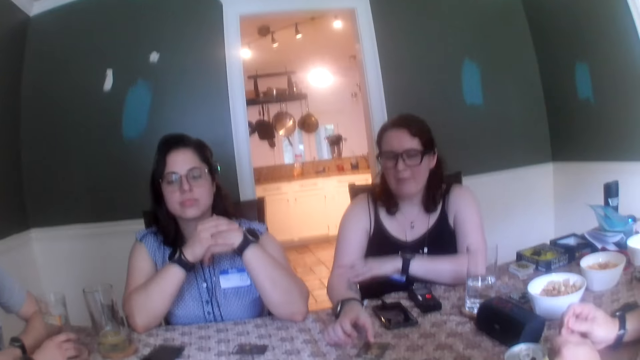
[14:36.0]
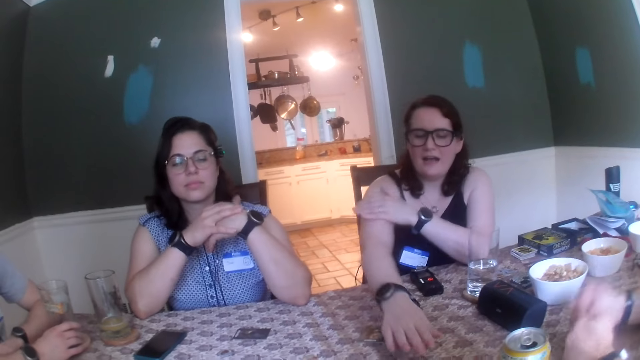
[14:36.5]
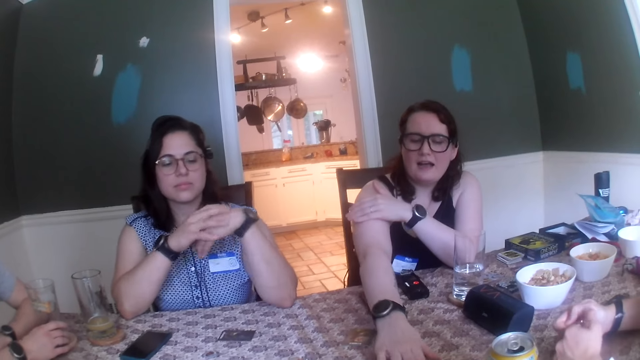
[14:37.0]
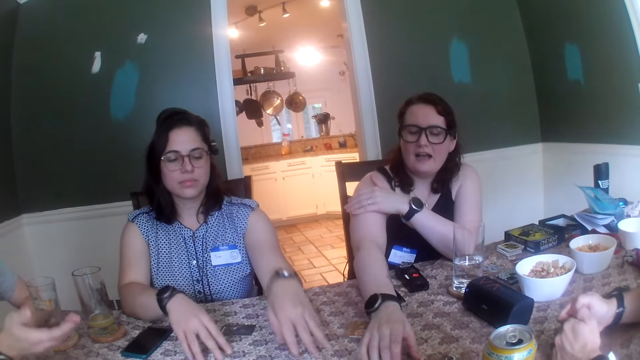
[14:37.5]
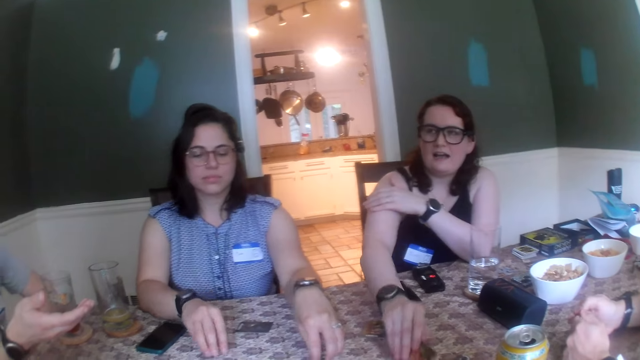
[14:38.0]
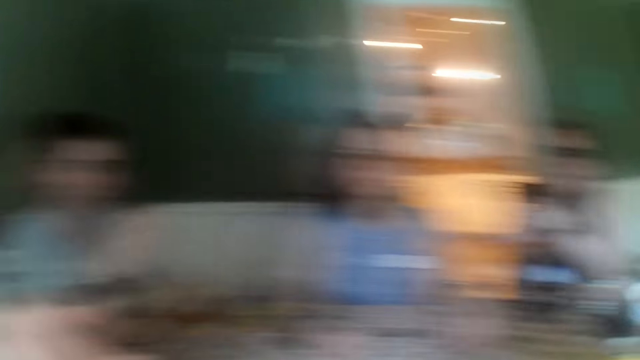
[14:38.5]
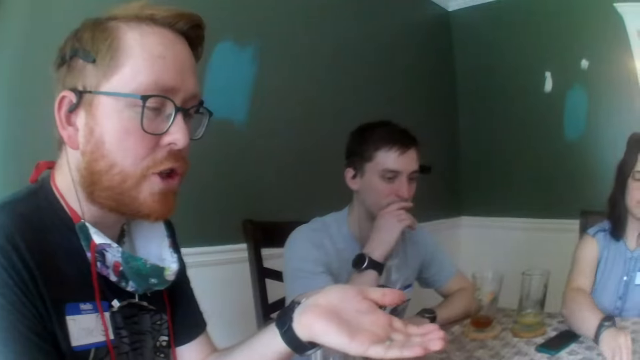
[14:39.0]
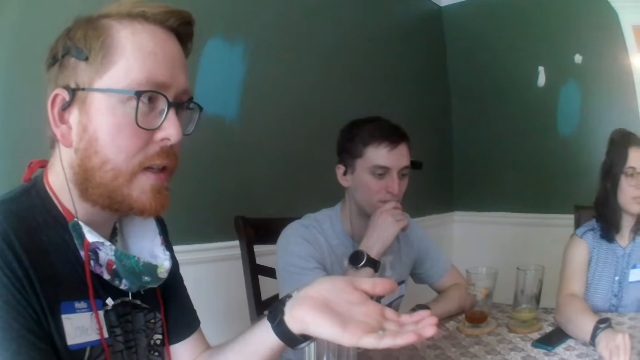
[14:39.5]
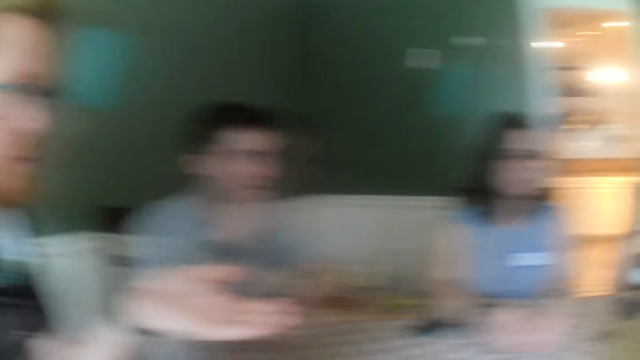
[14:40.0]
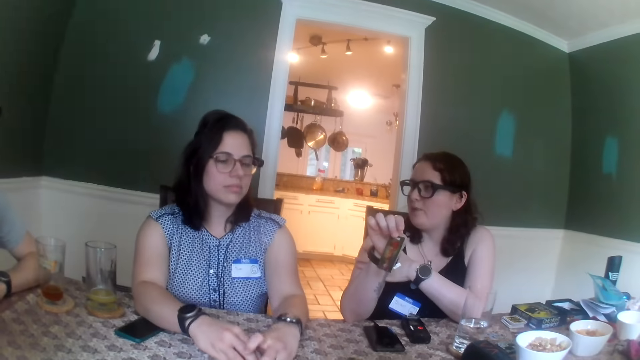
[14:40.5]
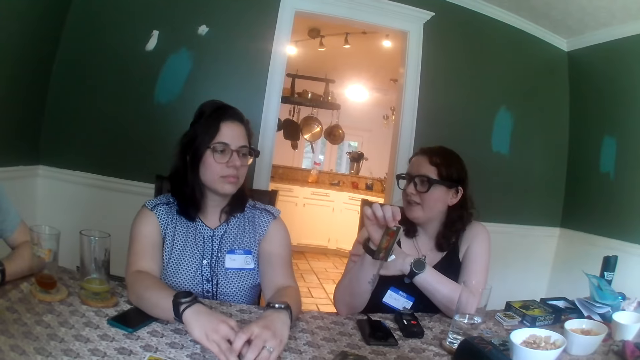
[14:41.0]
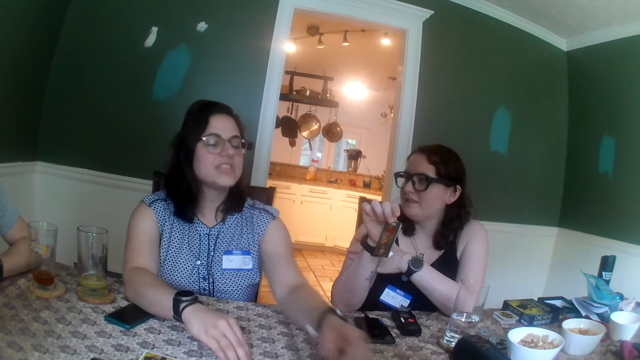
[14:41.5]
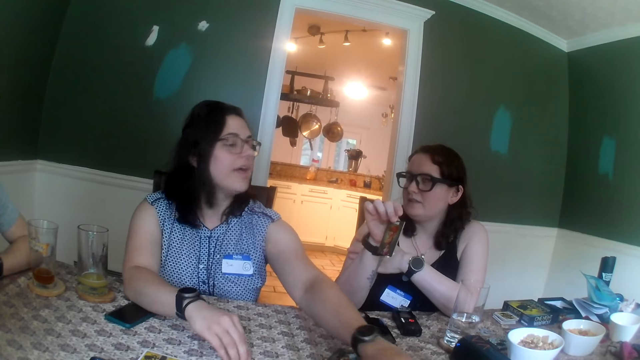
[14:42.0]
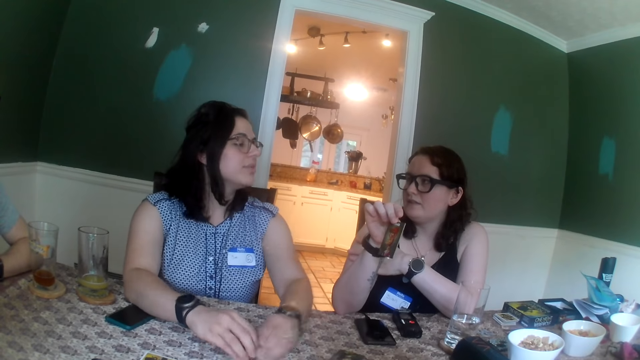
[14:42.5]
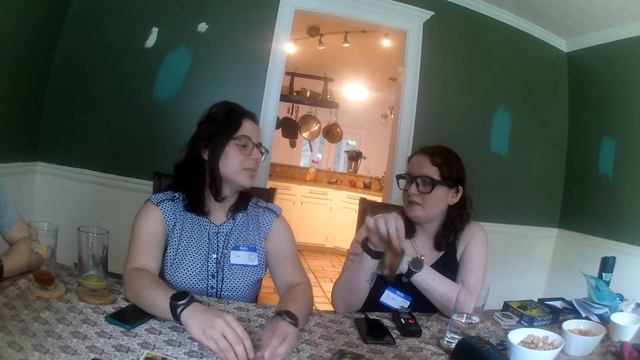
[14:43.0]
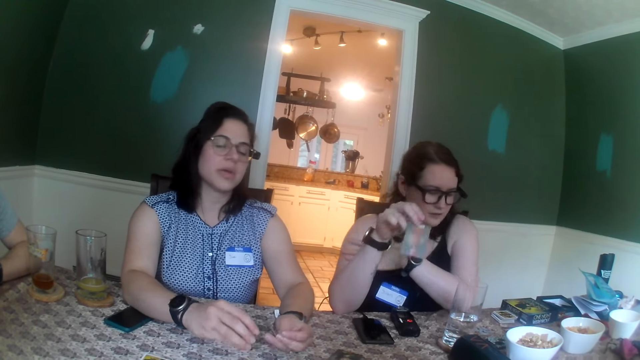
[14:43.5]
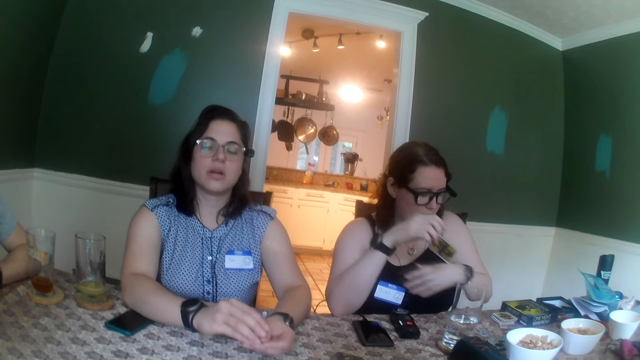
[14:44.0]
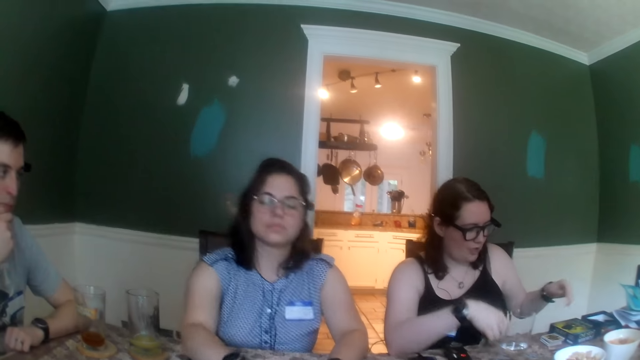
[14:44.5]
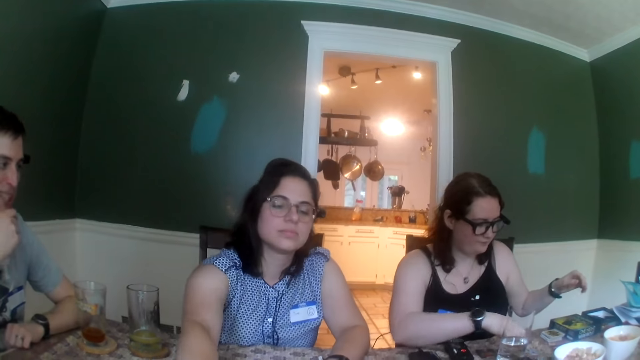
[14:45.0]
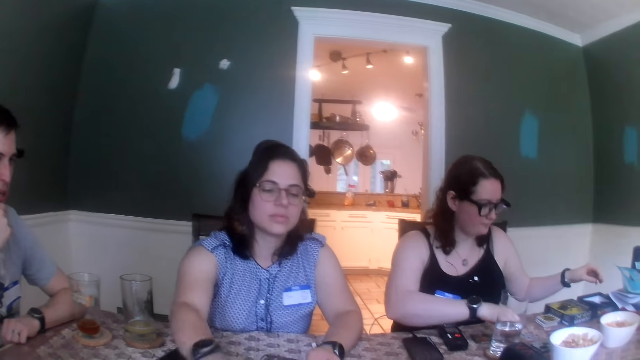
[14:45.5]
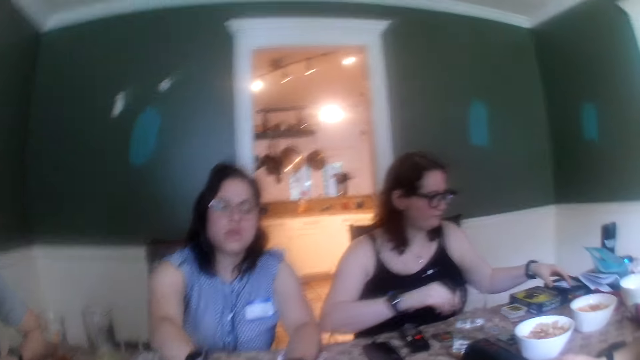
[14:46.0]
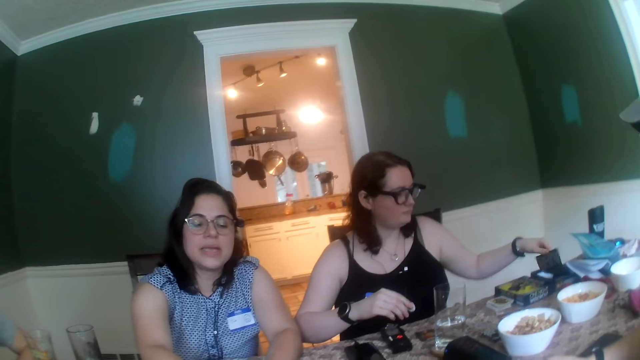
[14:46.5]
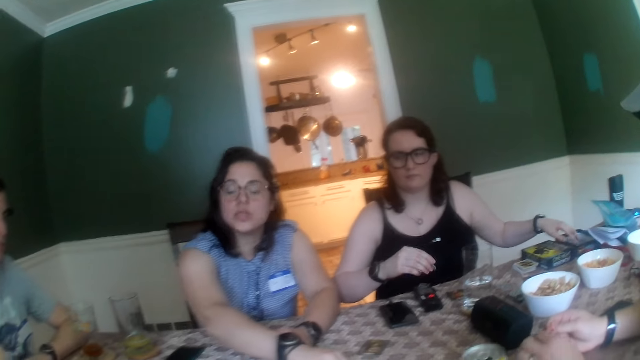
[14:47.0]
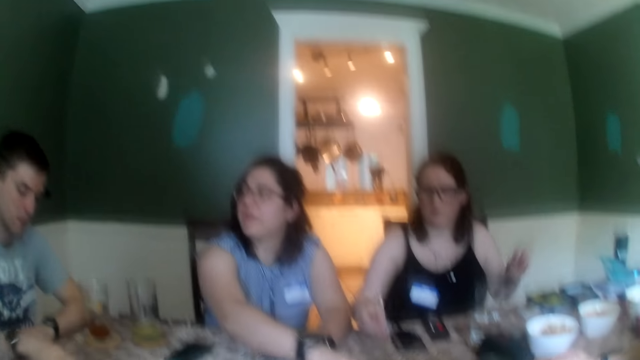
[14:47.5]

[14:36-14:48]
A woman drops the card on the table with her right hand. A man grabs the pin in his left hand with his right hand. Another woman moves her left hand from her right arm to her right shoulder. The first man hits his right hand on the table. A woman dialogues with the camera wearer. The first man toys with the pin in his right hand with his left hand. The other woman picks a poker chip from the table with her left hand and moves a poker chip on the table with her right hand. The first woman picks a card from the table with her right hand. Another man holds his jaw with his right hand. A man dialogues with the camera wearer. The other woman holds a stack of poker chips in her left hand. The first woman holds the card with her right hand. A woman dialogues with a man. The other woman picks a poker chip from the table with her left hand. A woman dialogues with another woman. The other woman passes the poker chip from her right hand to her right hand. The first woman drops the card on the table with her right hand and picks a poker chip from the table with her right hand. A man dialogues with a woman. The first woman opens a game pack on the table with her left hand, holds the poker chip with her right hand, and closes the game pack on the table with her left hand.

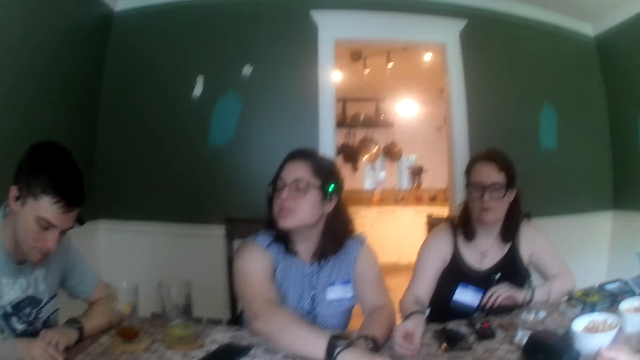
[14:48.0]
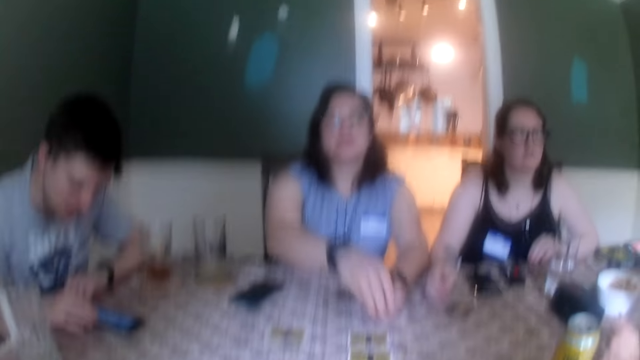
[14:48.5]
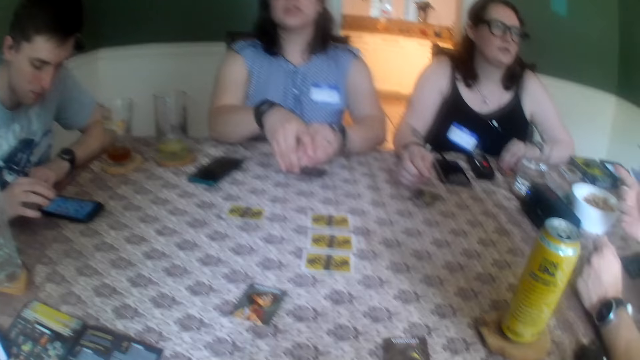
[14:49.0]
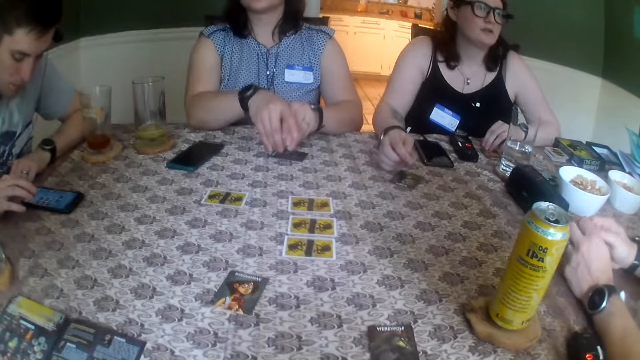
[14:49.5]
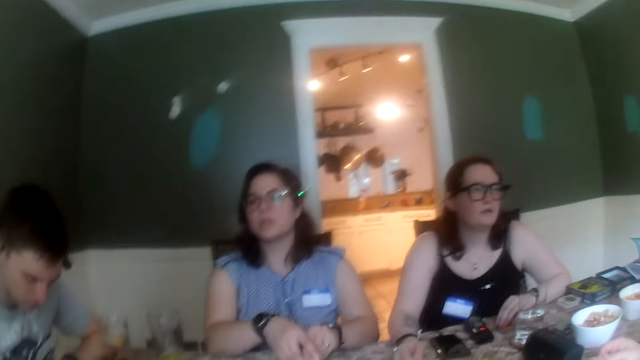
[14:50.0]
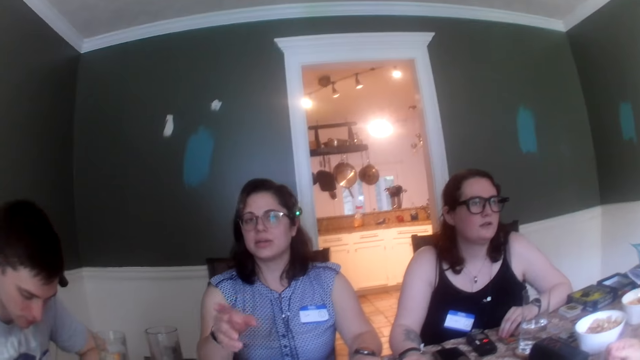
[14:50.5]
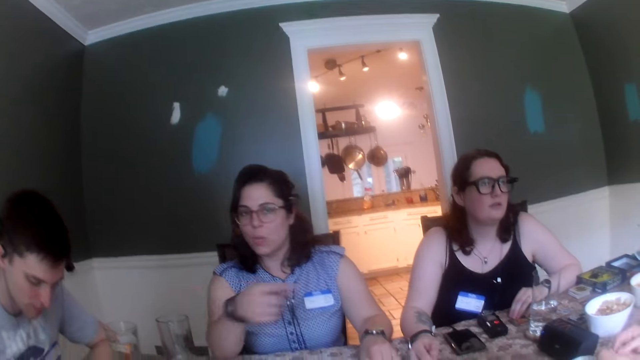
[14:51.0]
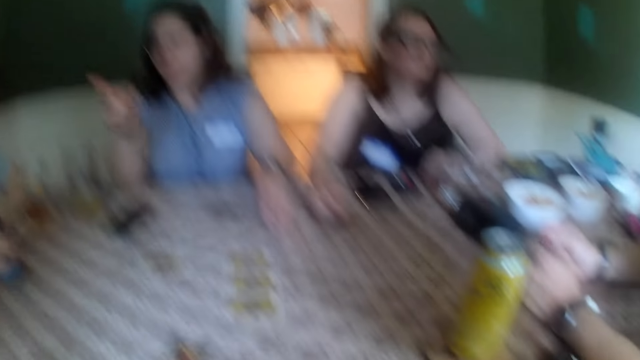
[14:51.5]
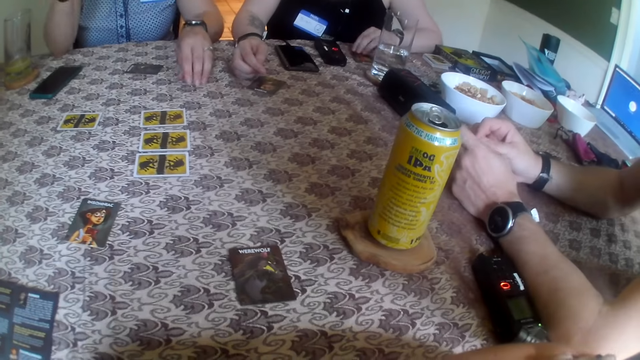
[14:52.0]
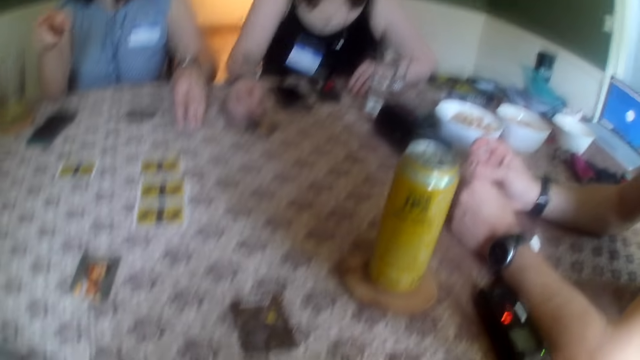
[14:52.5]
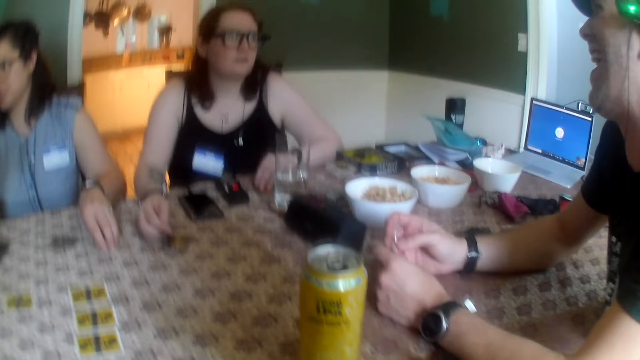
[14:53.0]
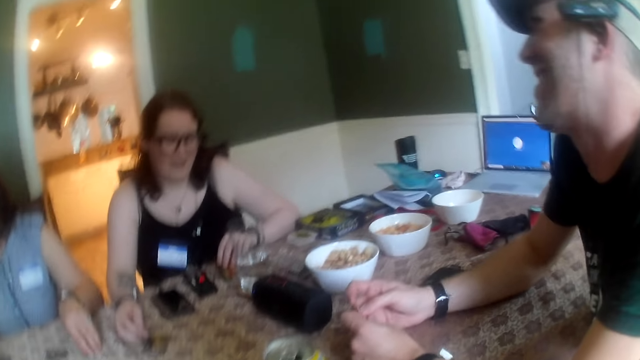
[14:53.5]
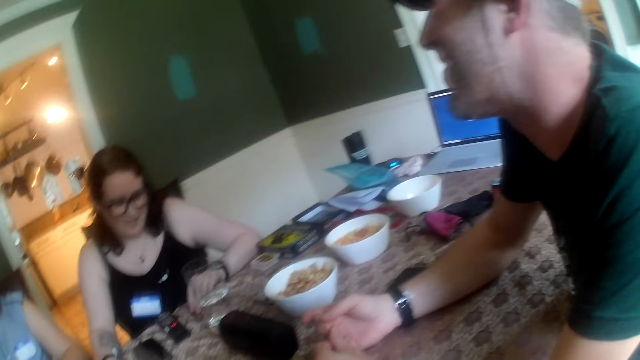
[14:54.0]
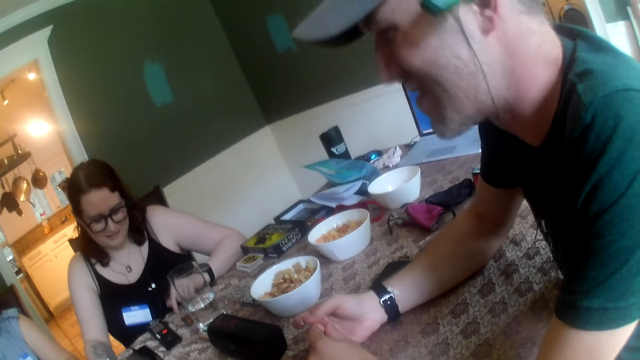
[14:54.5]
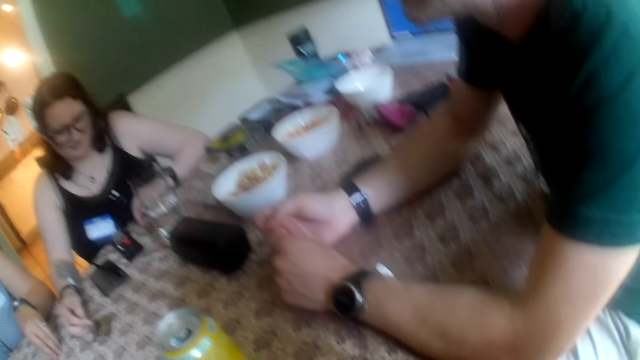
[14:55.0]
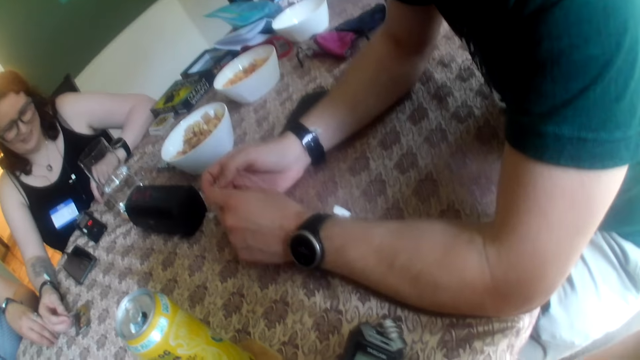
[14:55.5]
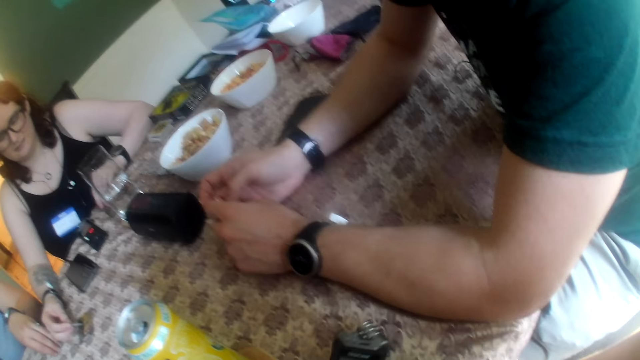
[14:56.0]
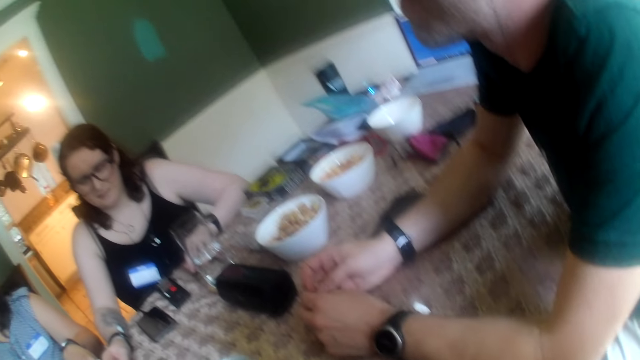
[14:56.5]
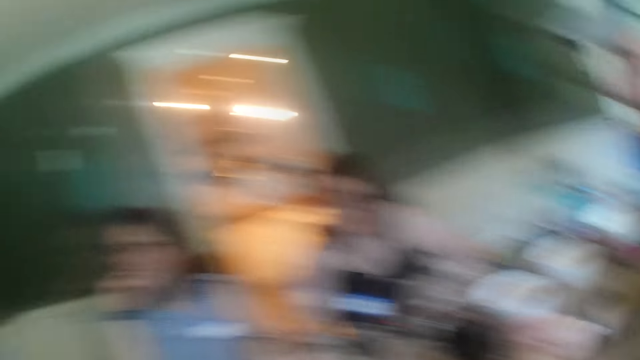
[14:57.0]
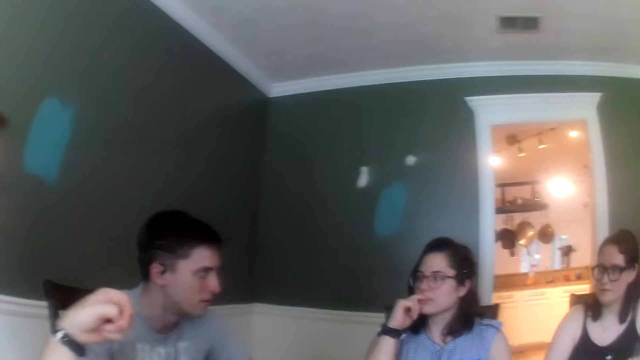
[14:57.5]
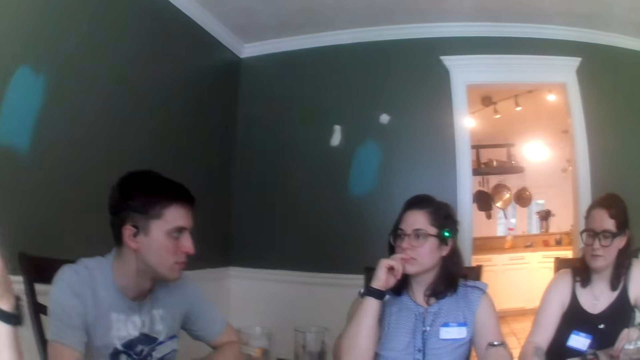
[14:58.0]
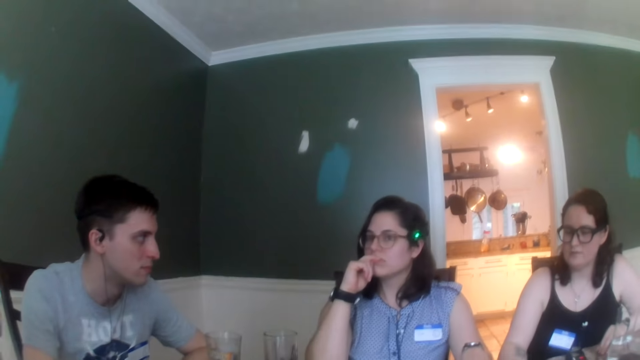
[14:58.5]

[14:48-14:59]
A woman places her left hand on the table. A man holds the pin with his left hand. Another man presses a phone on the table with his right hand. Another woman picks a poker chip from the table with her left hand. The camera wearer looks around. The first woman places her right hand on the table. The other woman adds the poker chip to the stack of poker chips in her left hand with her right hand. The first man toys with the pin in his left hand with his right hand. The other woman points to a third man with her right hand. A man dialogues with a woman. The other woman touches her lips with her right hand. The third man points to the other woman with his left hand. The camera wearer looks around.
